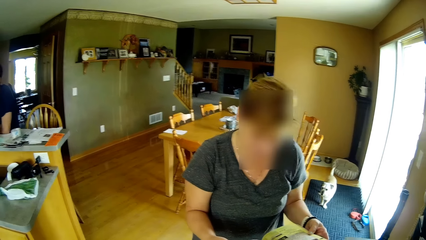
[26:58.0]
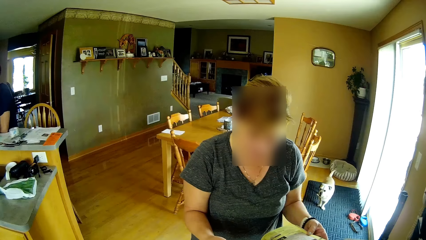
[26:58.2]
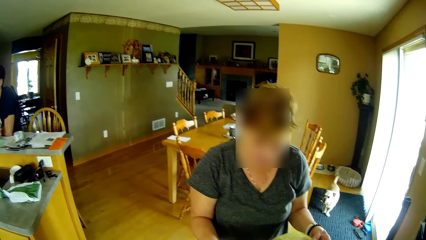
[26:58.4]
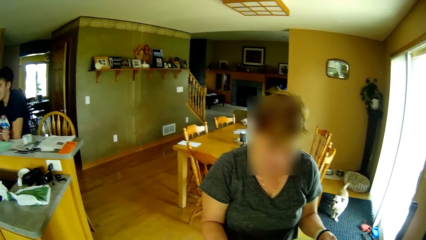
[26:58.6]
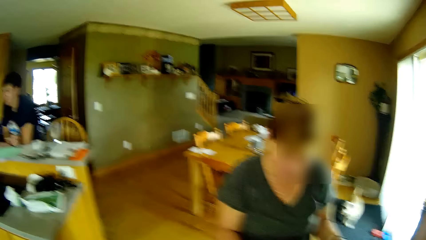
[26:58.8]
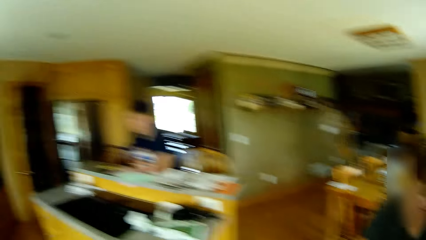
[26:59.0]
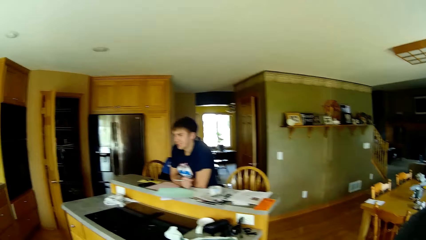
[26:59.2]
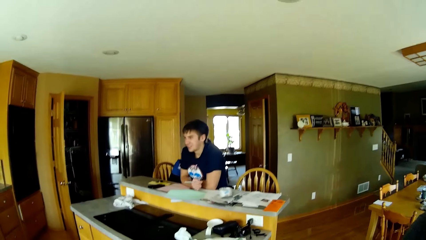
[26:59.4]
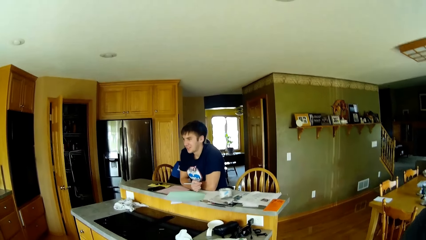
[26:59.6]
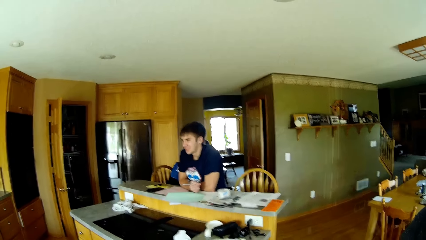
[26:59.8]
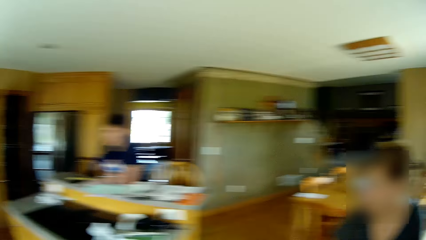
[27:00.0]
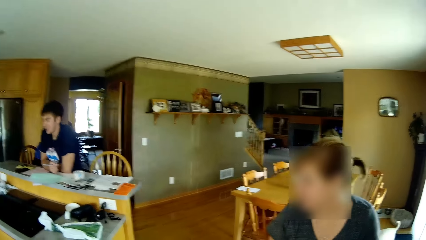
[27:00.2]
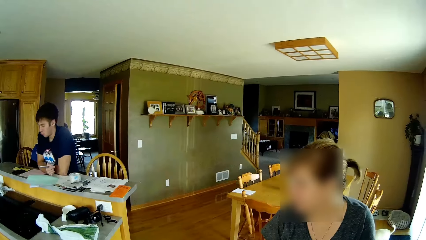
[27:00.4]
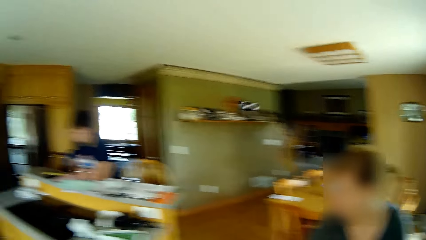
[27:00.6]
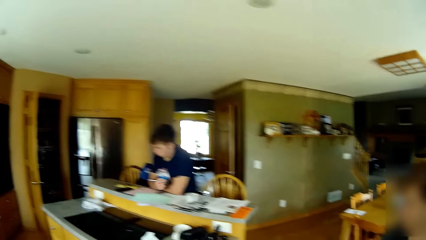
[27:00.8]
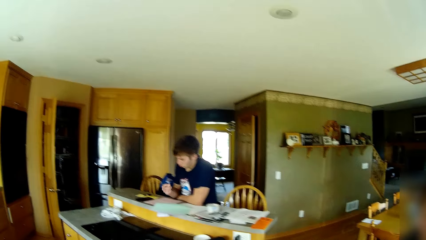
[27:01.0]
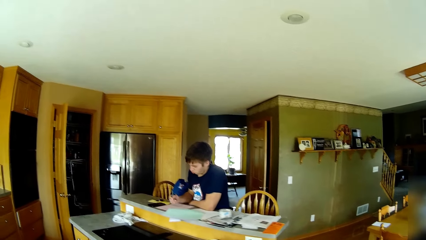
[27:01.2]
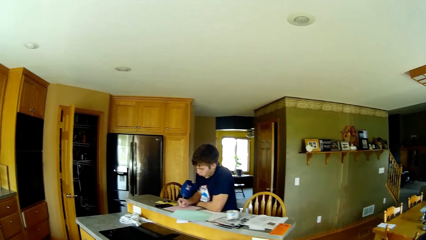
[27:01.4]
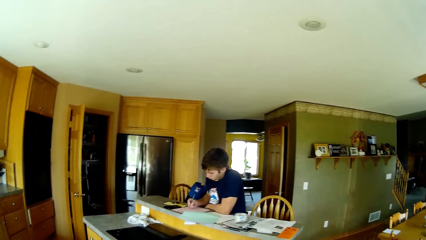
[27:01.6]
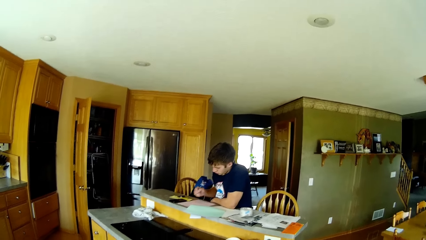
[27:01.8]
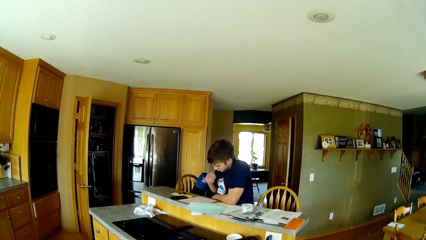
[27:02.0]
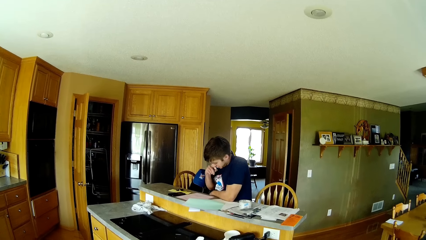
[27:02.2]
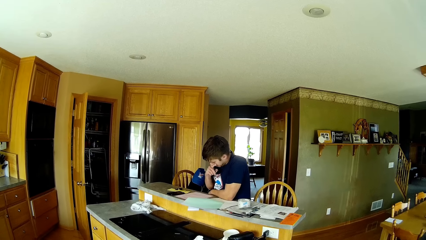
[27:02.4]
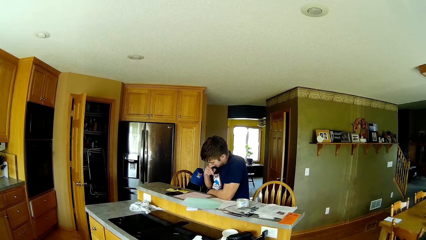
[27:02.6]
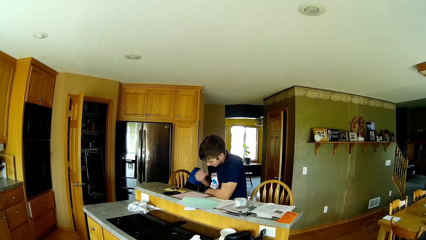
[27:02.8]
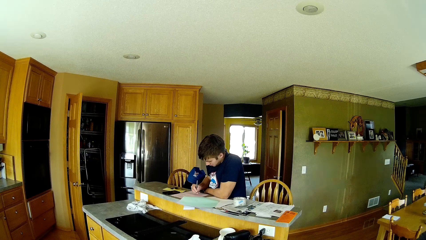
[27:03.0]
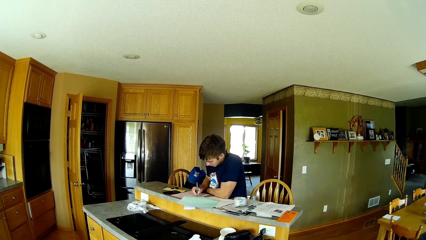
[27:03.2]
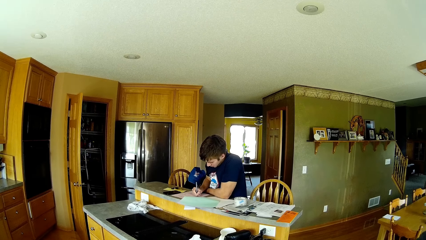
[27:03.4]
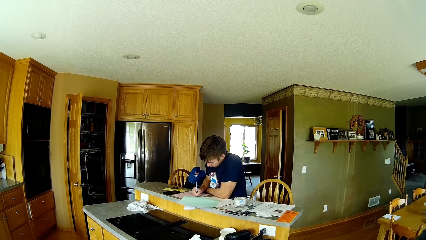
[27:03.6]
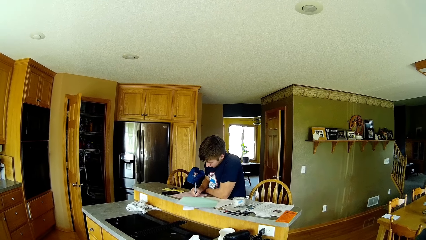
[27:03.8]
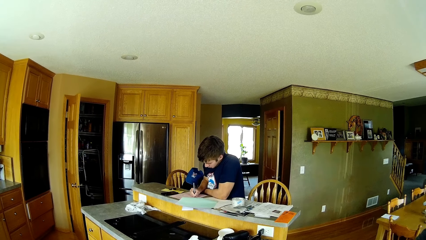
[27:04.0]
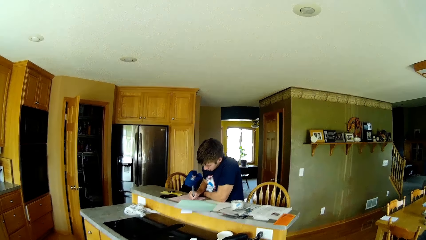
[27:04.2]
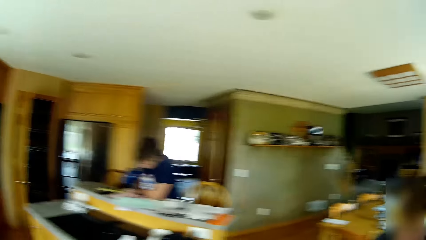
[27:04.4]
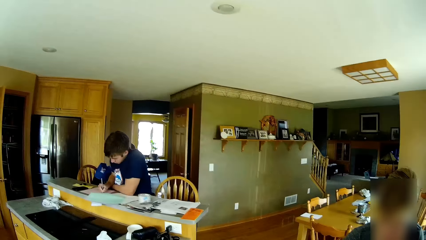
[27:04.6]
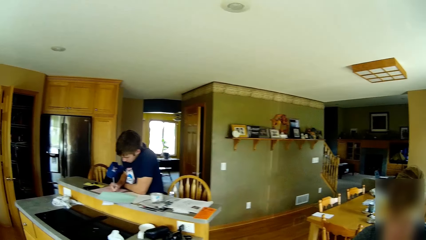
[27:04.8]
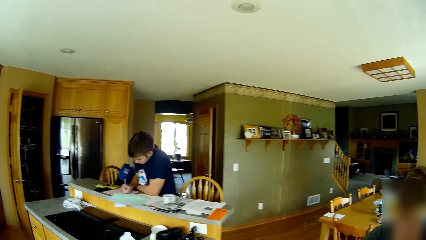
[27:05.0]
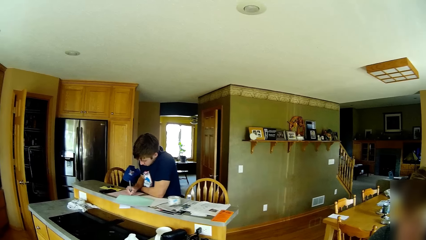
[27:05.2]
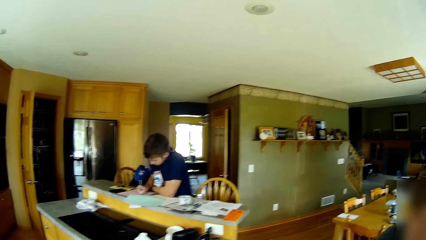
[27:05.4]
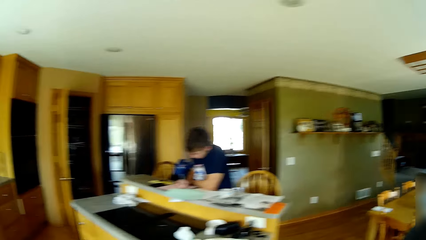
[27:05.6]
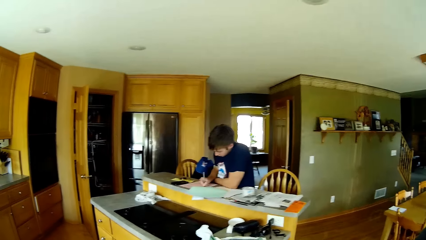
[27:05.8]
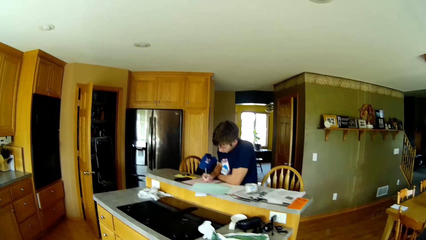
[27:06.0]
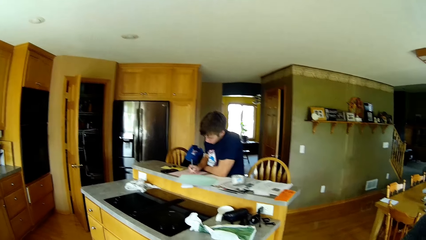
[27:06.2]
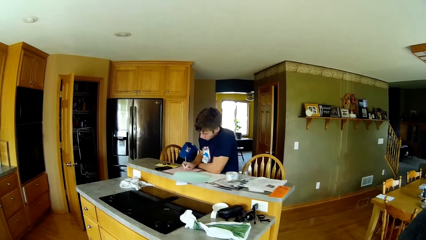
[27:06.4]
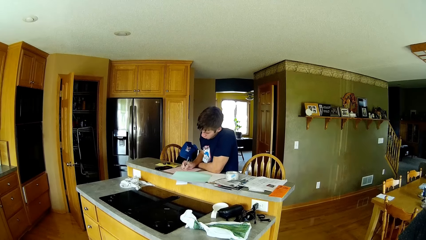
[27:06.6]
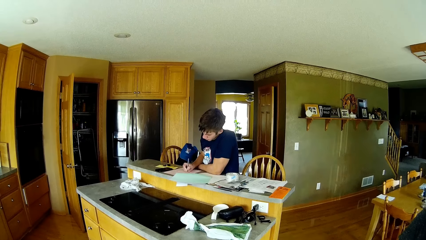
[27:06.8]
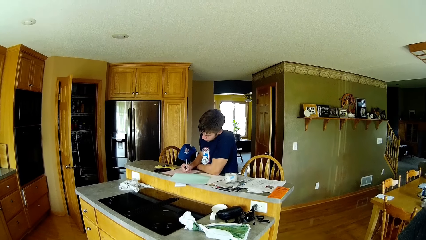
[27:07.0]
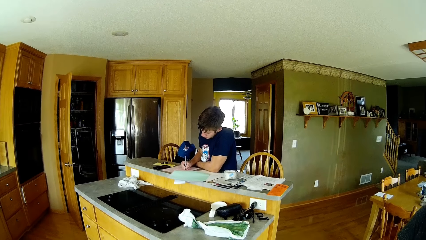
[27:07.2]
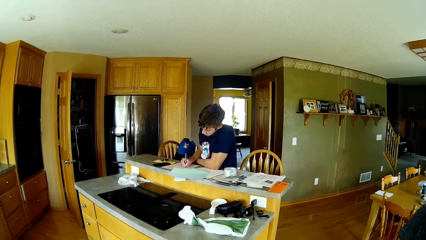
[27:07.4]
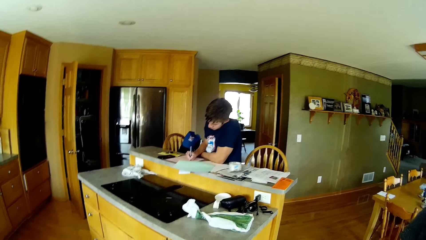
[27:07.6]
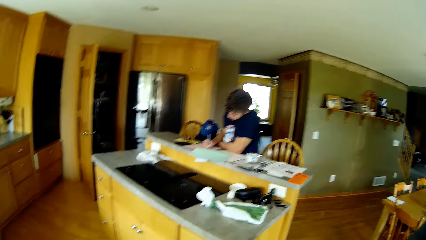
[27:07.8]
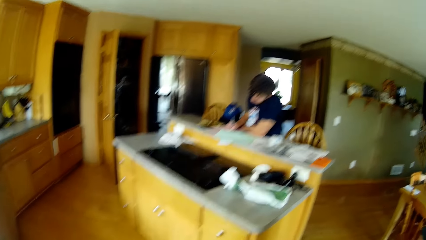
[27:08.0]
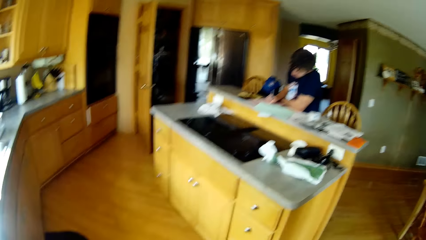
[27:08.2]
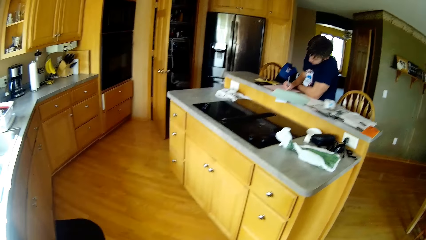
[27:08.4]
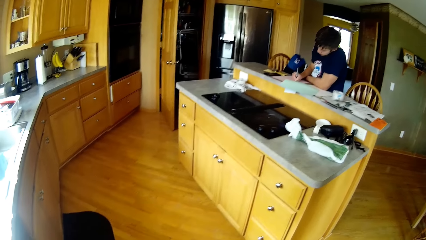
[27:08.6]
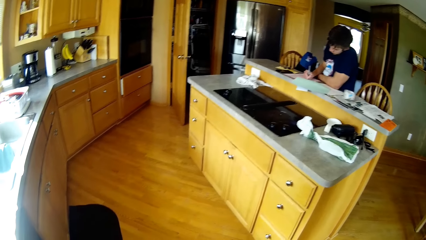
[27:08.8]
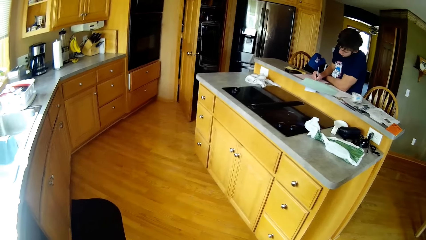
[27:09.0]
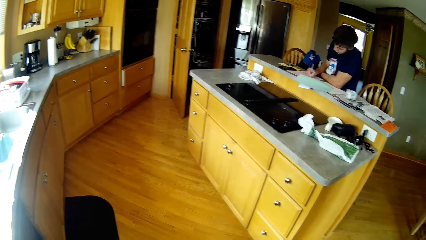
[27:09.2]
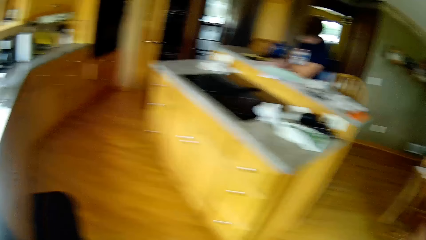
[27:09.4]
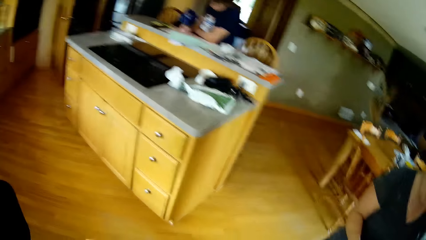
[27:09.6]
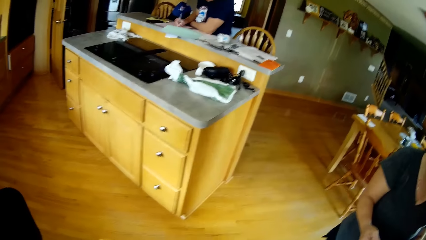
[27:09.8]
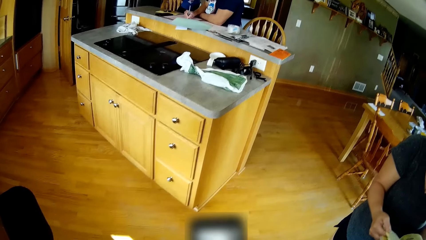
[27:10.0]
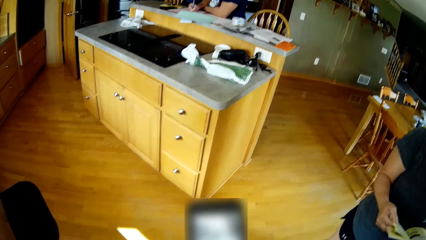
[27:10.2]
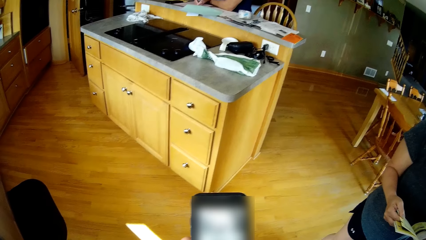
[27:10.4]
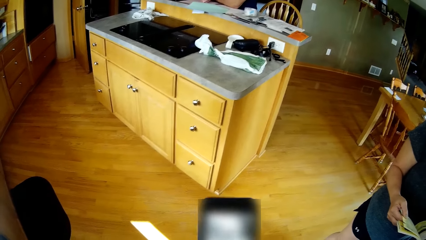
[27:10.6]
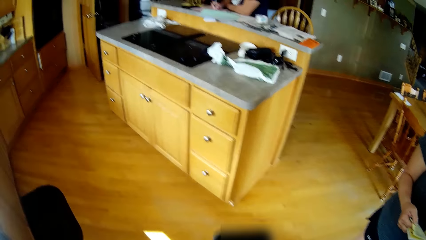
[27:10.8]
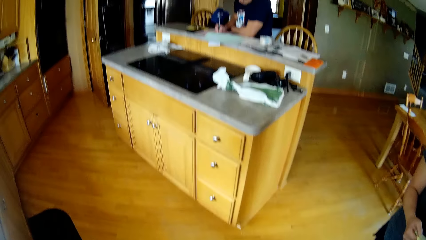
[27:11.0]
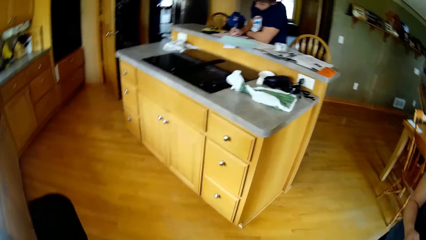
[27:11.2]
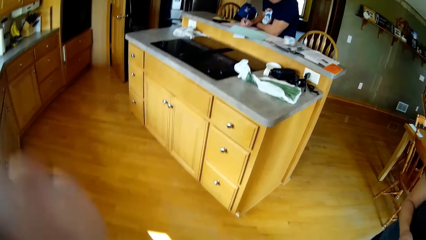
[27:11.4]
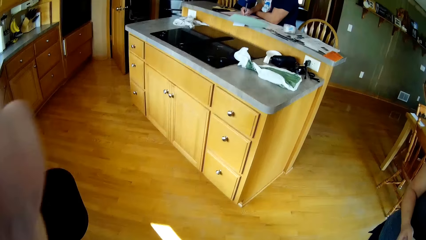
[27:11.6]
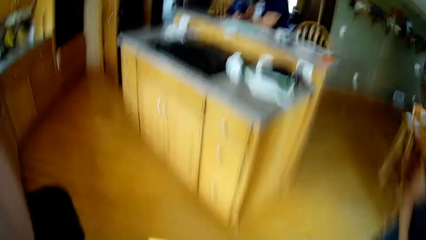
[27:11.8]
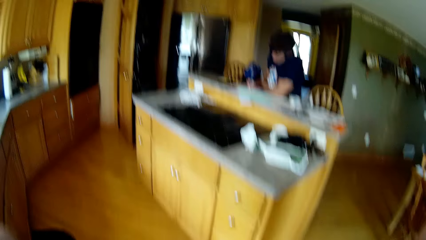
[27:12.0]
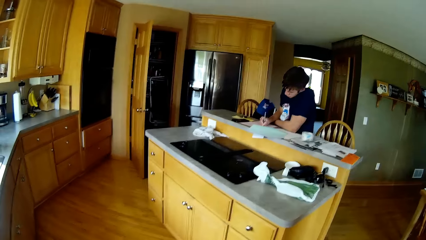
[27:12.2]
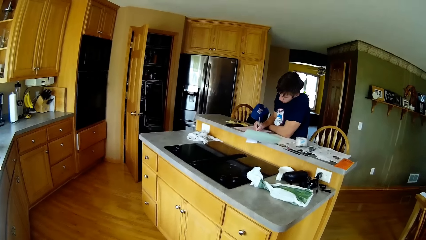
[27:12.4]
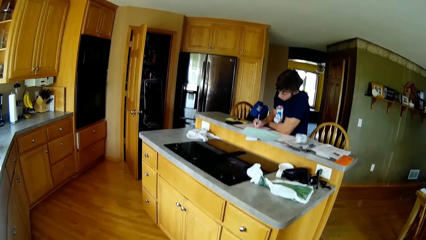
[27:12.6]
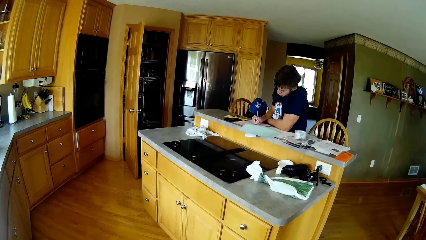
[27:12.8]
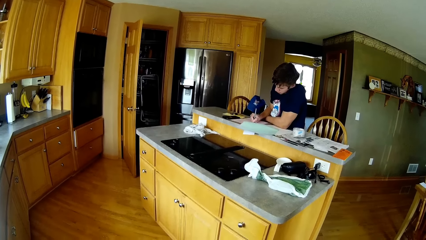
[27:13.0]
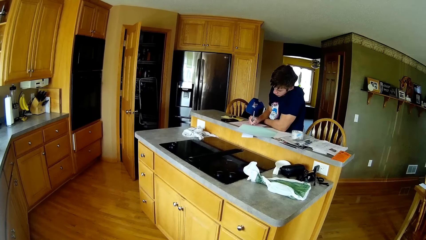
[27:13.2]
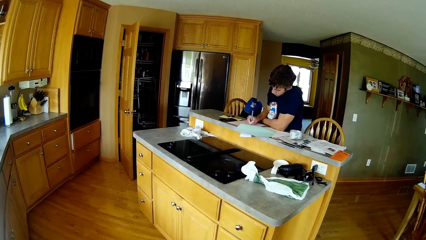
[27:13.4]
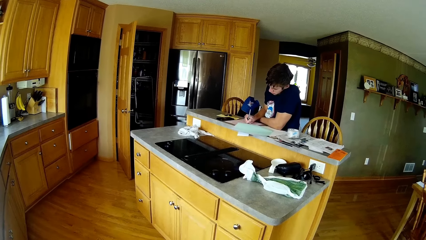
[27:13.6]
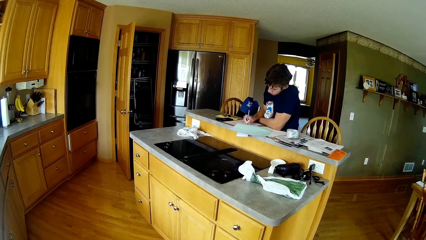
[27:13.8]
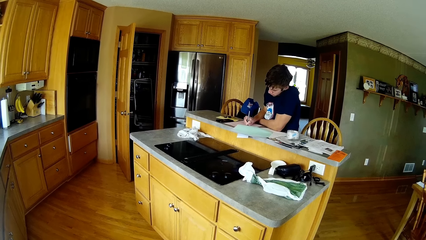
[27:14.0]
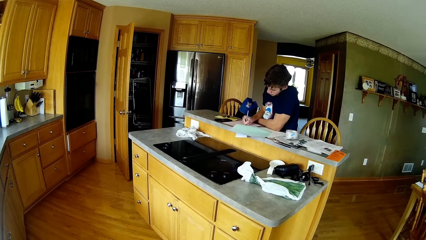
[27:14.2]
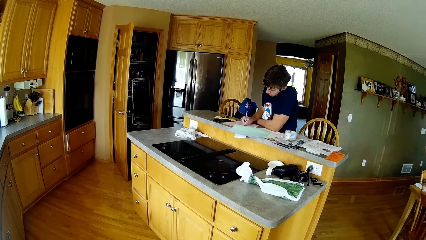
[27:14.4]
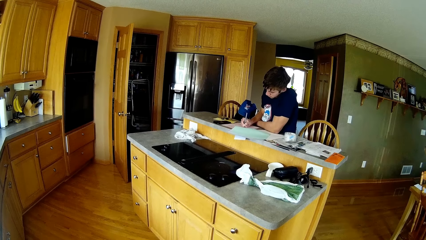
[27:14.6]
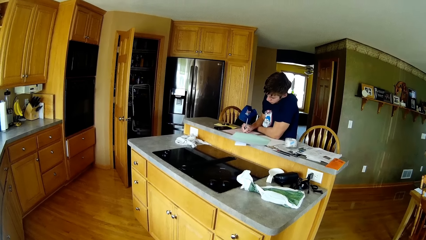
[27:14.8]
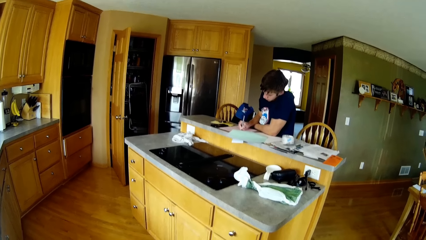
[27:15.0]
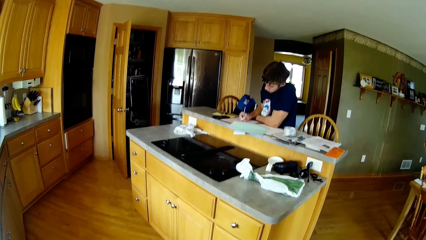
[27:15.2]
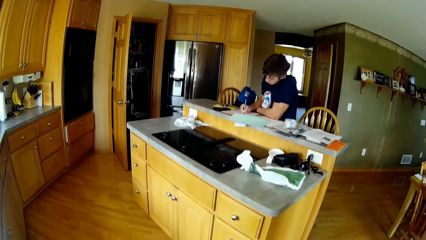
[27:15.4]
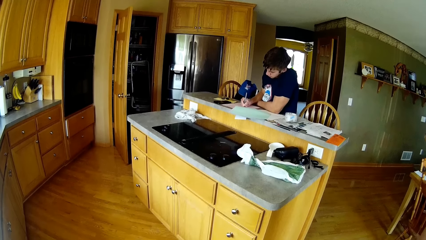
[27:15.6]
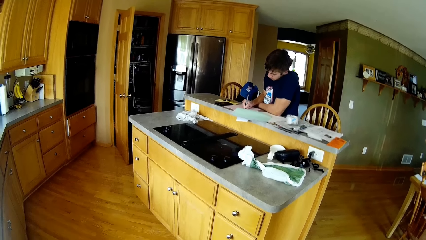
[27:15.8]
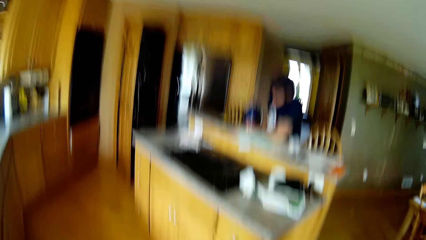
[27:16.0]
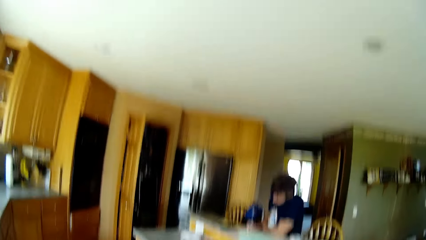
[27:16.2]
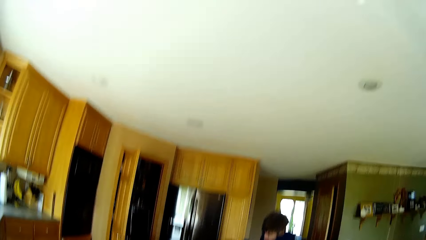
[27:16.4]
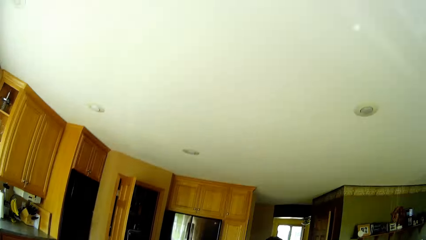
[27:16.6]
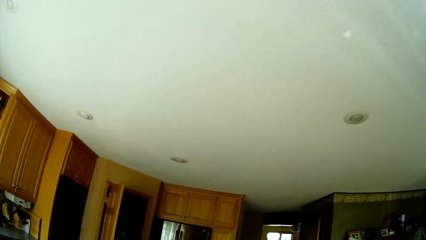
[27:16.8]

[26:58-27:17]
The woman holds a booklet. The camera wearer looks at the woman. The woman talks to the man and converses with the camera wearer. The man holds a pen. The camera wearer dialogues with the man. The man writes in a book, touches the face, and writes on the papers with the pen. The camera wearer dialogues with the man. The man converses with the camera wearer. The woman talks to the man. The man writes on the papers with the pen. The woman converses with the camera wearer. The camera wearer holds a mobile phone and dialogues with the man. They scroll on the phone. They adjust the camera. The man writes on the papers with the pen. The camera wearer talks to the man.
